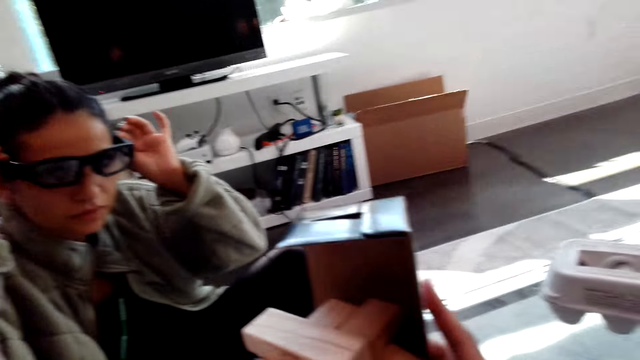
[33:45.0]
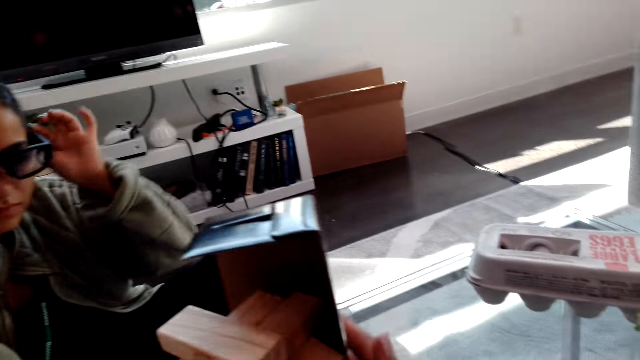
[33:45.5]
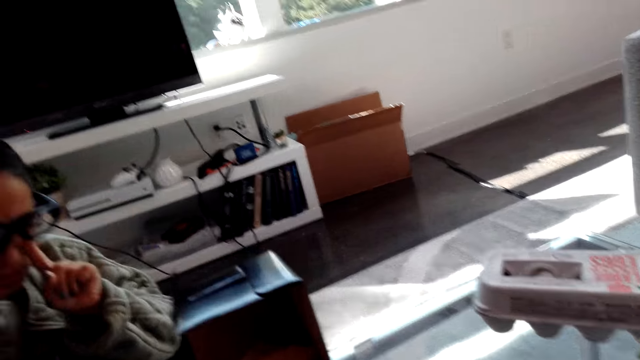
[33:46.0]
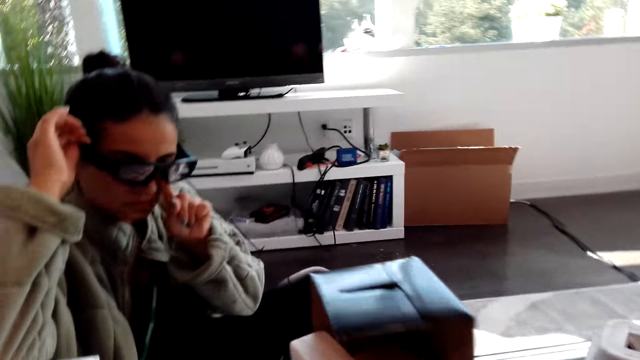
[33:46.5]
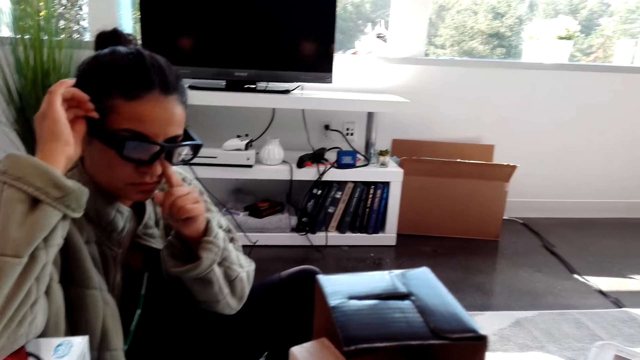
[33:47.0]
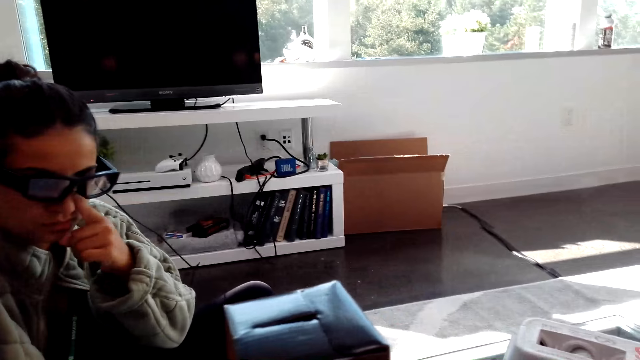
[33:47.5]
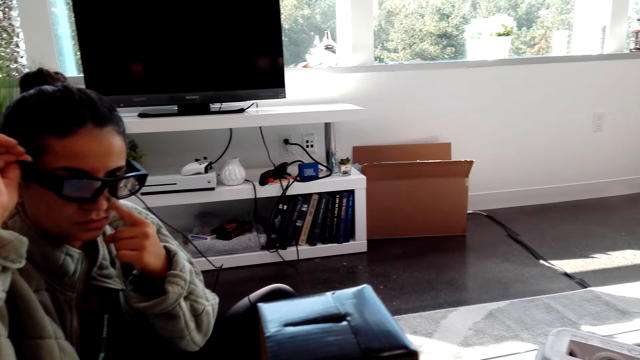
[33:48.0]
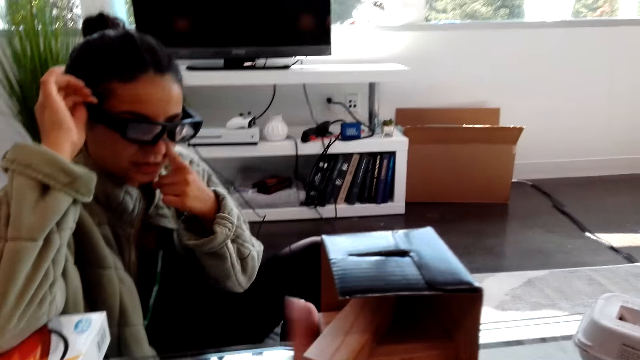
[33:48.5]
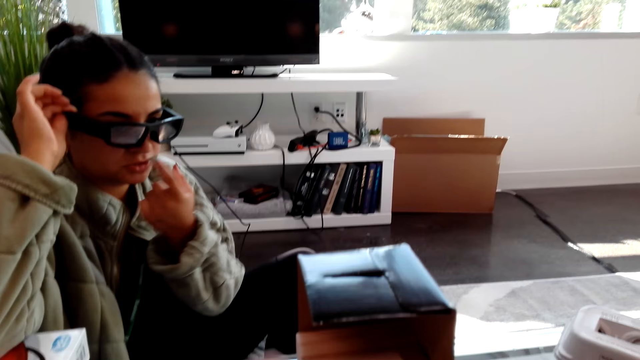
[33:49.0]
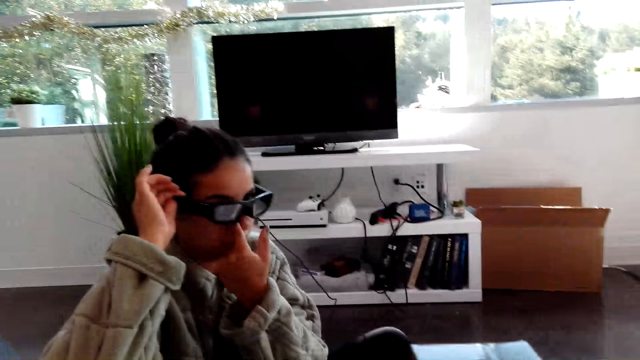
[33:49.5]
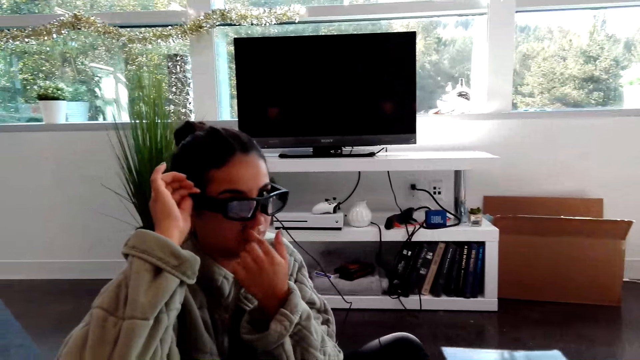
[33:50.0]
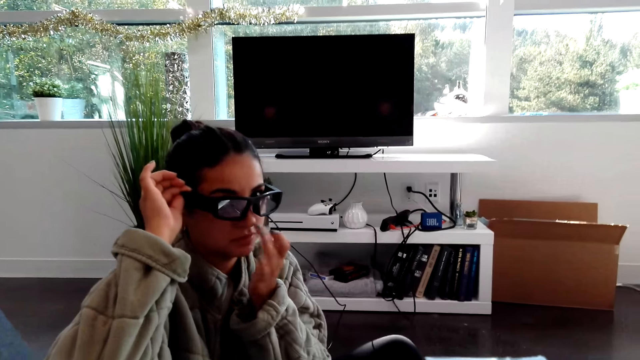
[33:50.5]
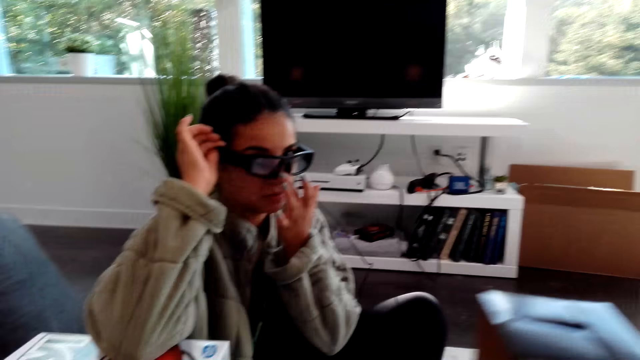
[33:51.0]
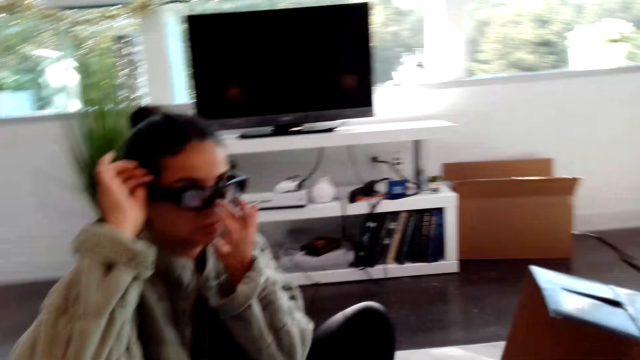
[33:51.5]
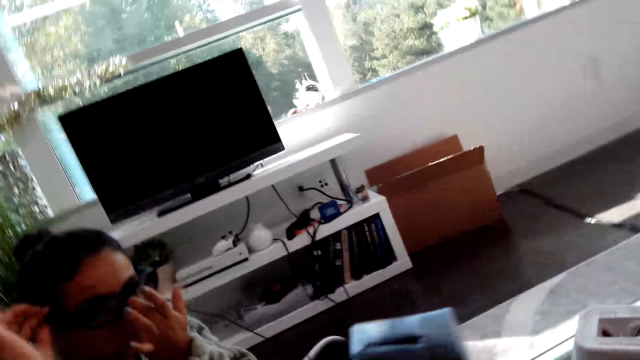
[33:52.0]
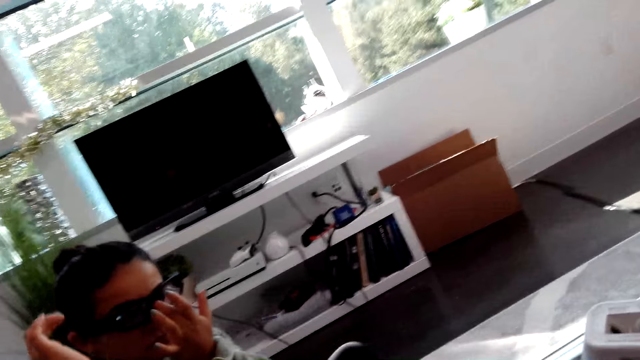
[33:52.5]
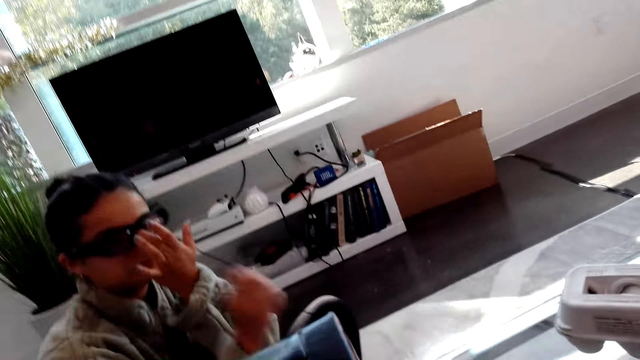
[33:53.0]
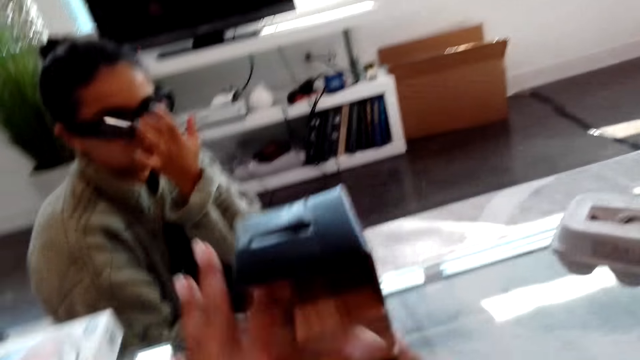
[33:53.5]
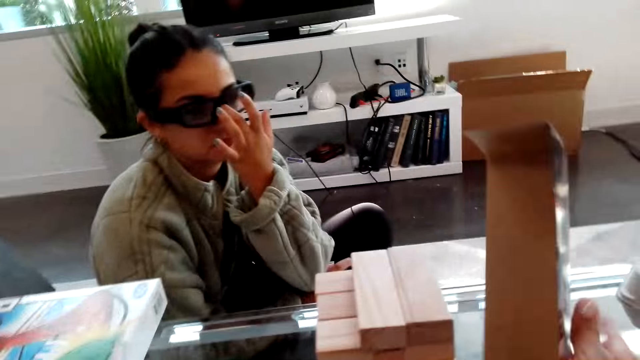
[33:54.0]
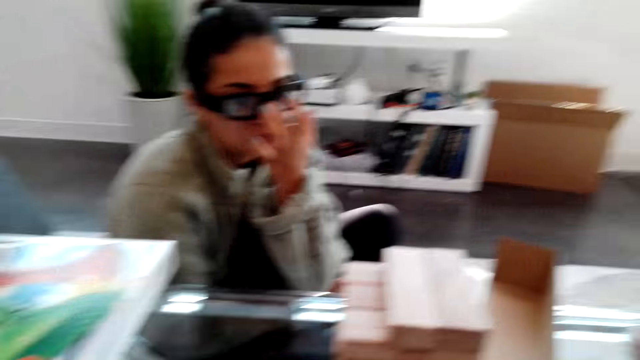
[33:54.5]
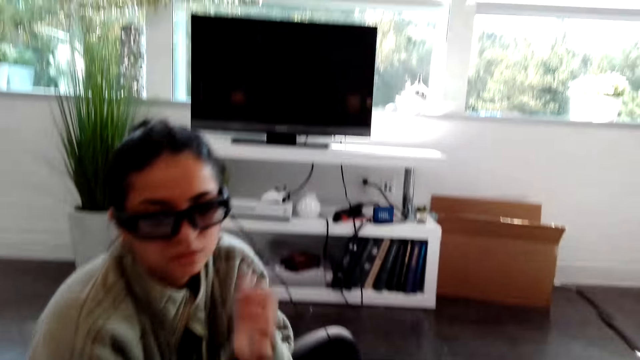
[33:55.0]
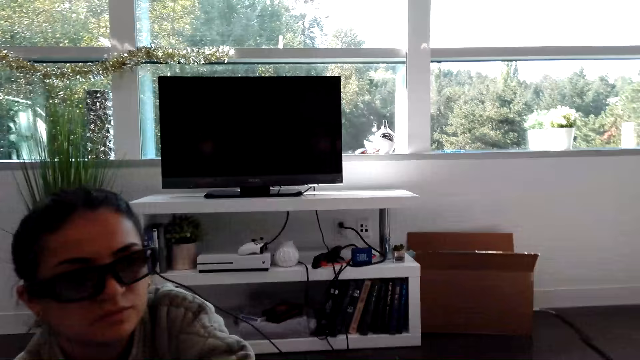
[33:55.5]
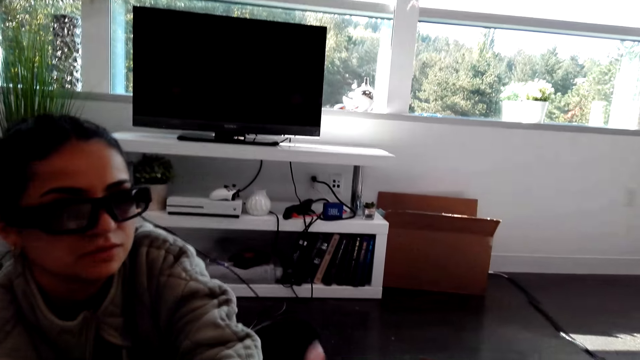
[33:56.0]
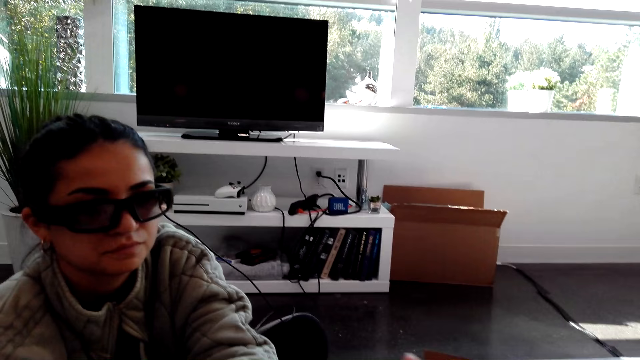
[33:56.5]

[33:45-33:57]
The camera wearer holds a box and wooden blocks with hands. A woman scratches her nose with a finger. The woman pushes a camera with a hand. The camera wearer moves a hand.

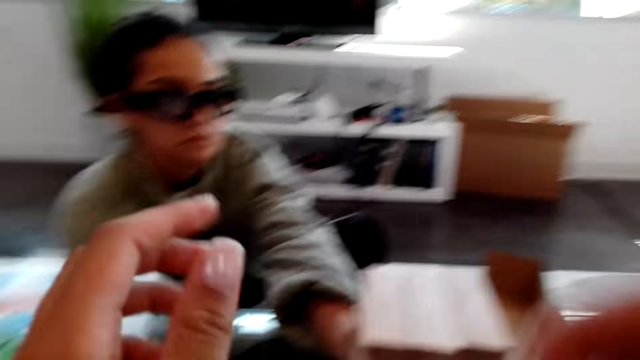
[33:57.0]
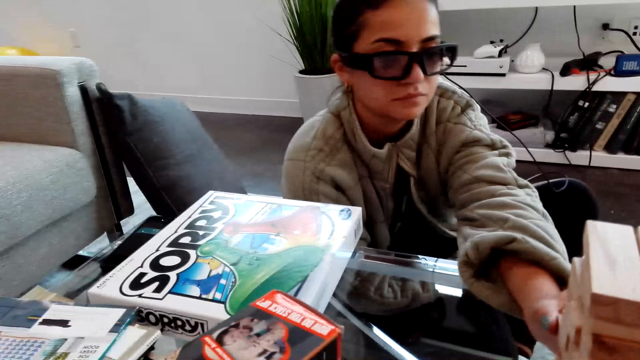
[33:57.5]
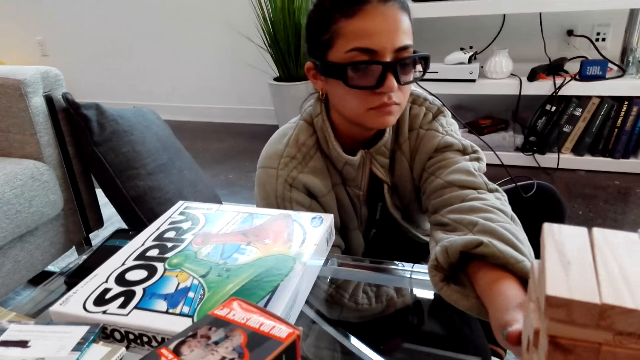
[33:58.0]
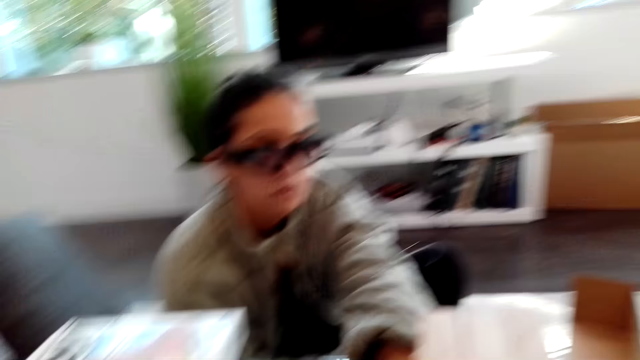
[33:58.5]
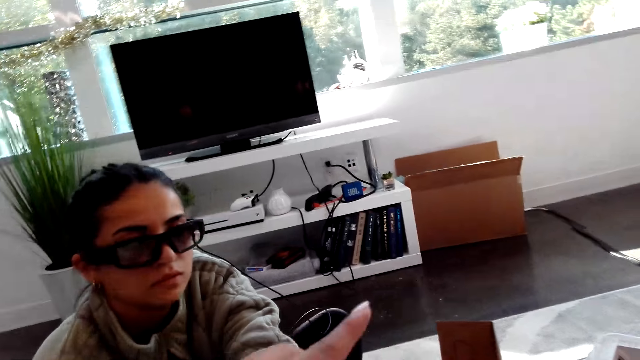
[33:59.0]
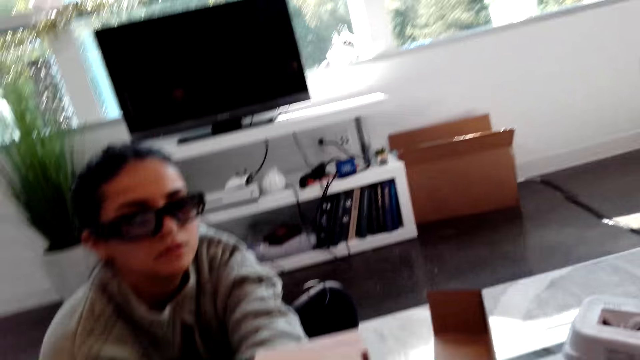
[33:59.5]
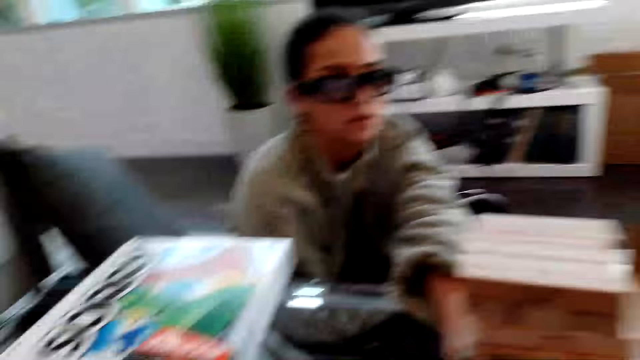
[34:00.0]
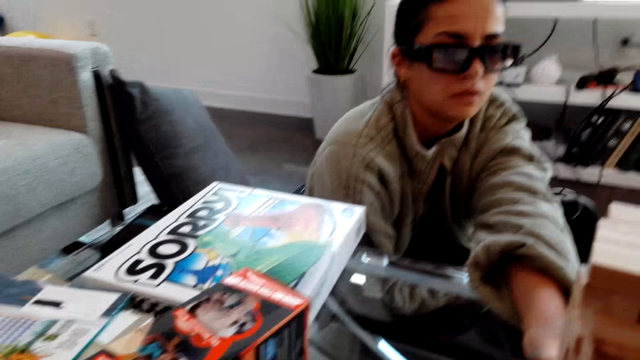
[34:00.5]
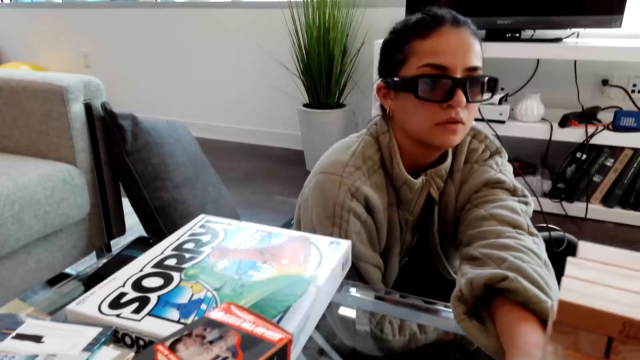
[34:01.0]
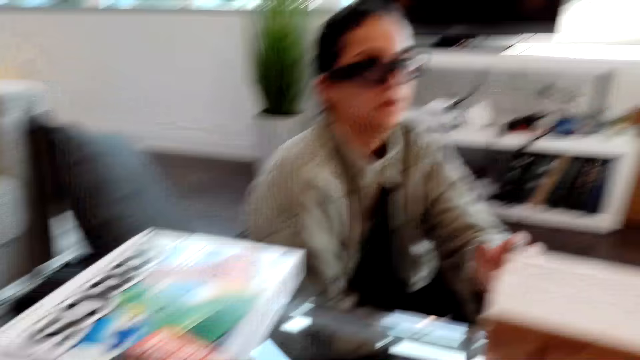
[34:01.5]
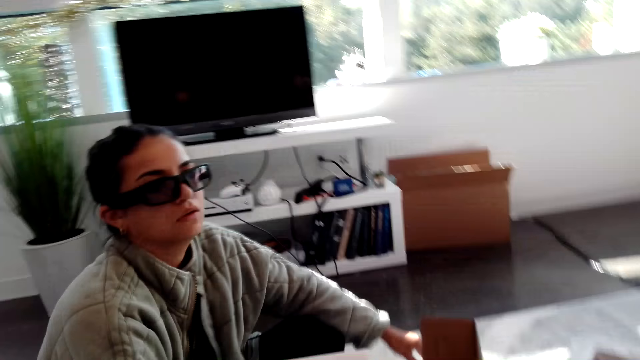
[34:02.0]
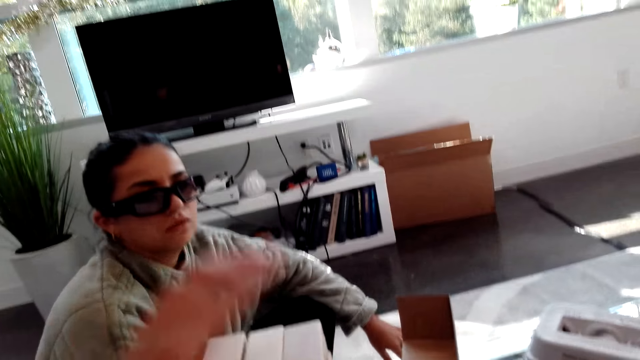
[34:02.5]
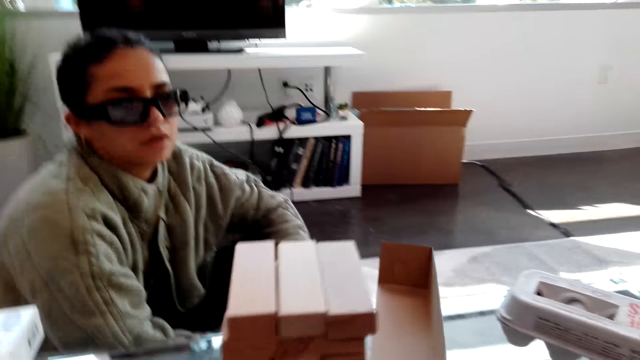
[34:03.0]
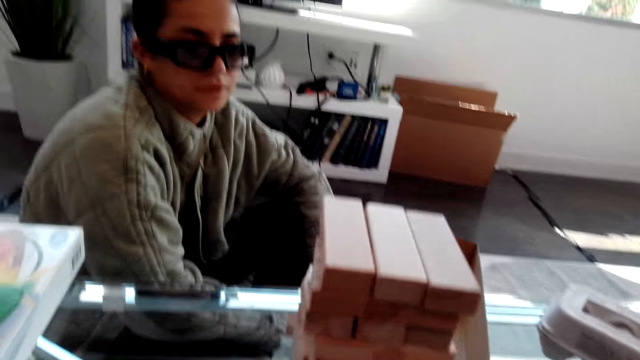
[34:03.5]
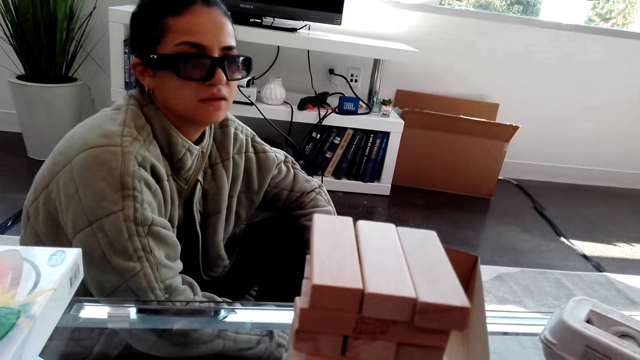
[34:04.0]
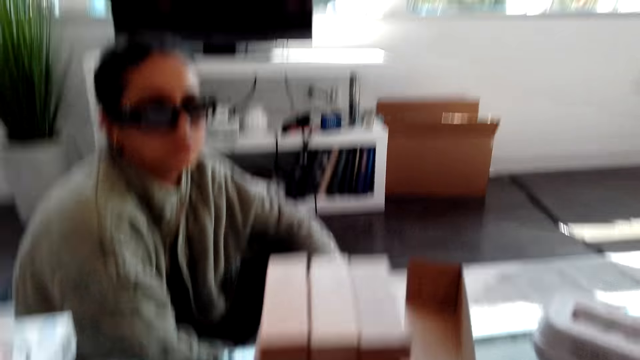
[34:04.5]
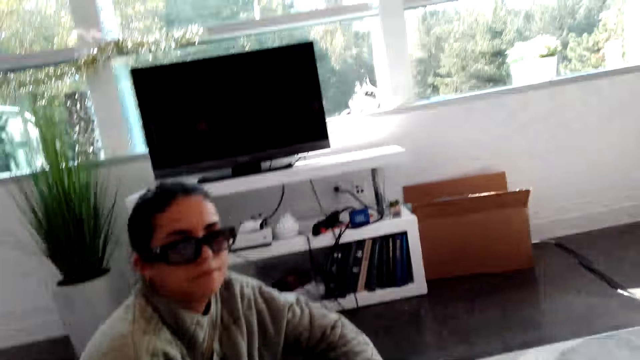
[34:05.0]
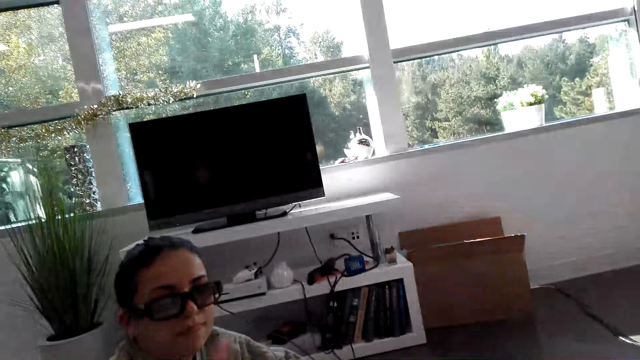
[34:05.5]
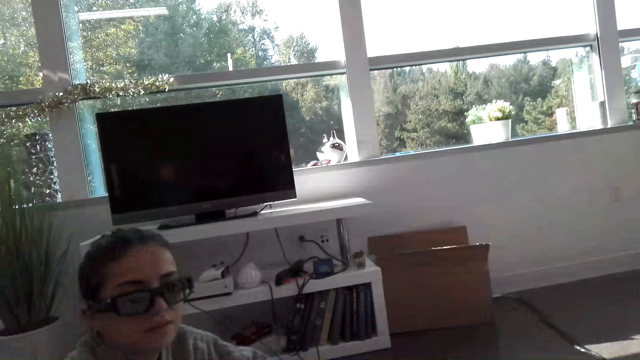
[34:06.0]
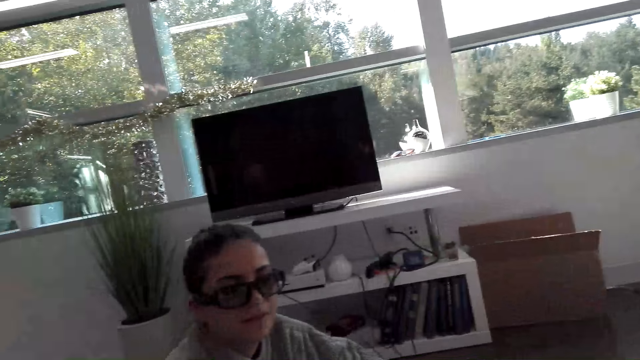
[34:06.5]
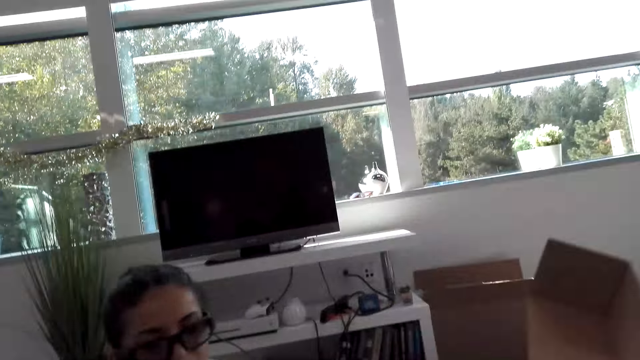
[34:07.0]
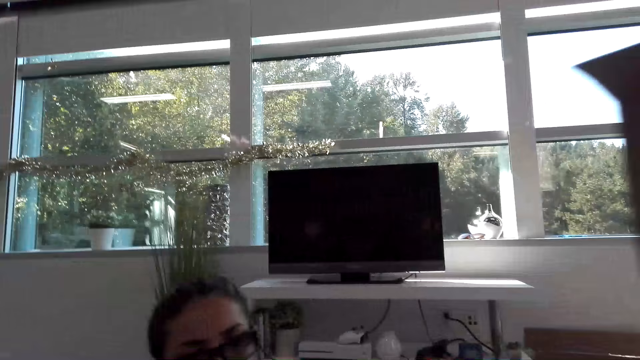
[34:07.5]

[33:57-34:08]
A woman holds wooden blocks with hands. The woman moves a hand.
